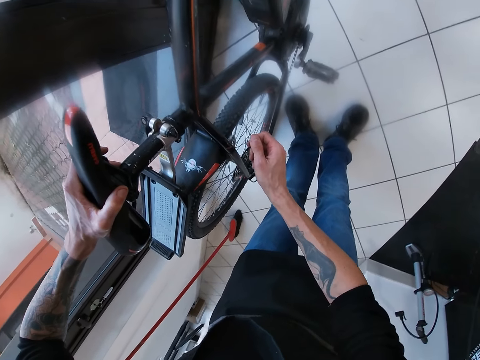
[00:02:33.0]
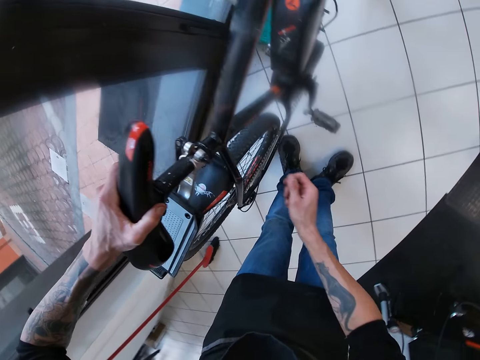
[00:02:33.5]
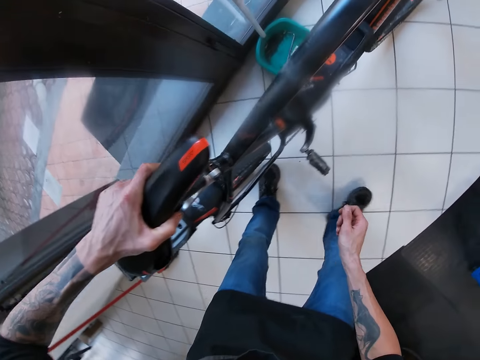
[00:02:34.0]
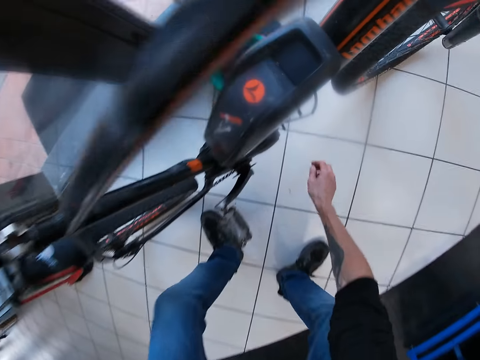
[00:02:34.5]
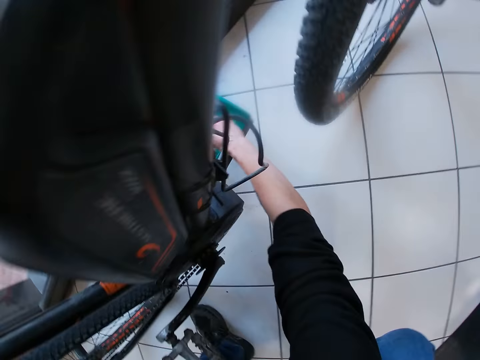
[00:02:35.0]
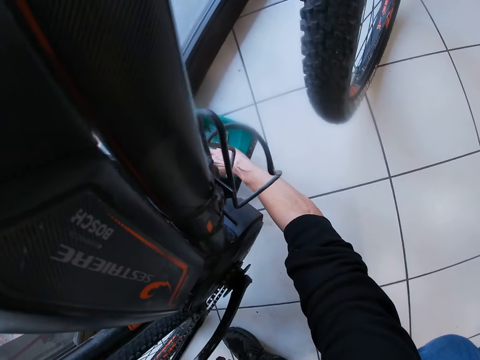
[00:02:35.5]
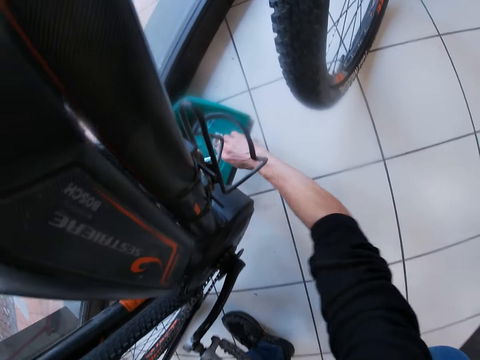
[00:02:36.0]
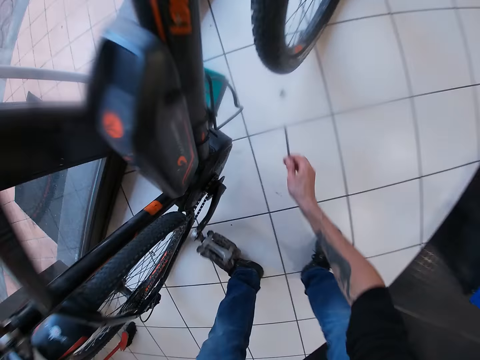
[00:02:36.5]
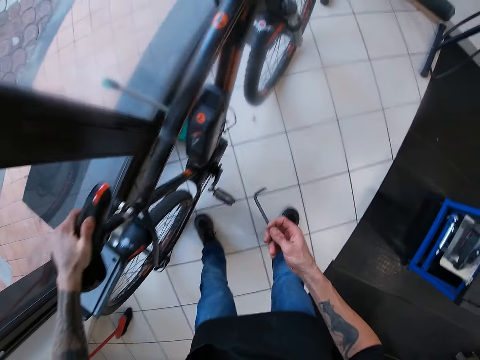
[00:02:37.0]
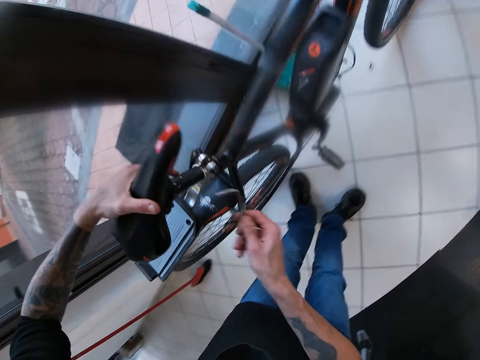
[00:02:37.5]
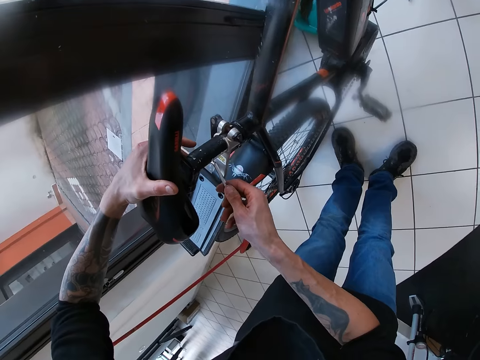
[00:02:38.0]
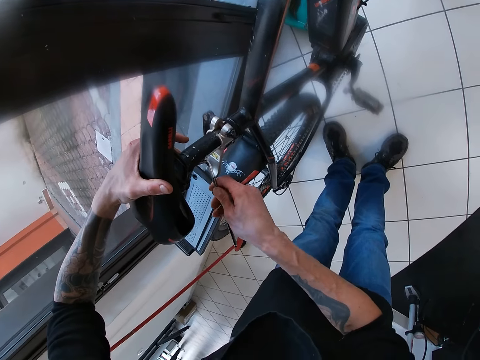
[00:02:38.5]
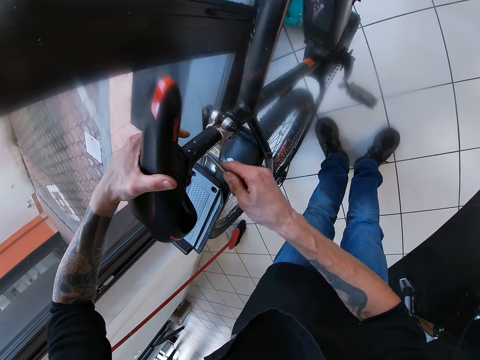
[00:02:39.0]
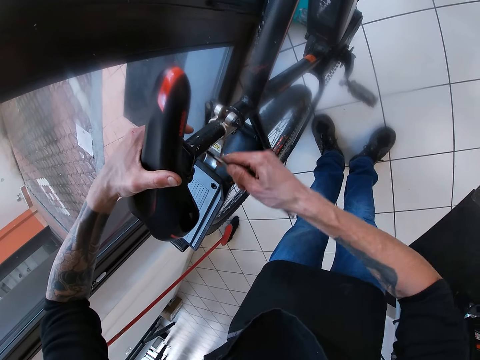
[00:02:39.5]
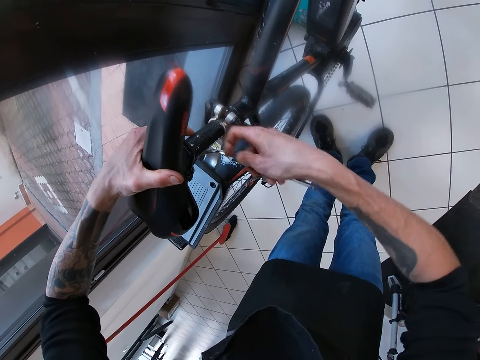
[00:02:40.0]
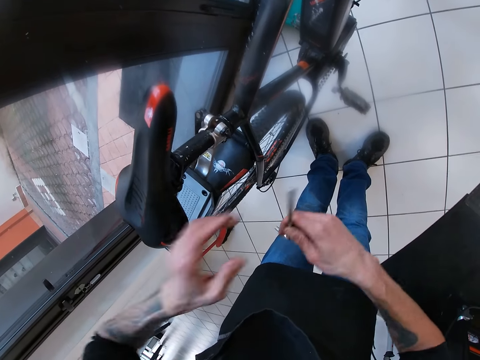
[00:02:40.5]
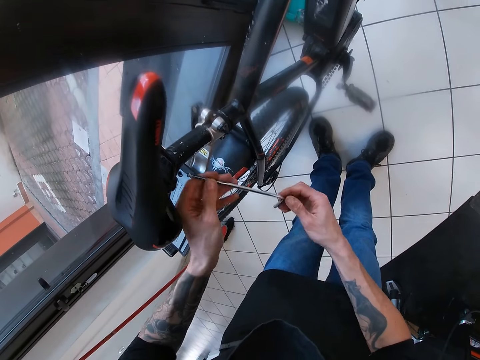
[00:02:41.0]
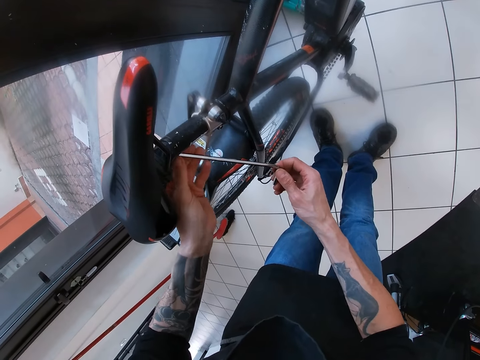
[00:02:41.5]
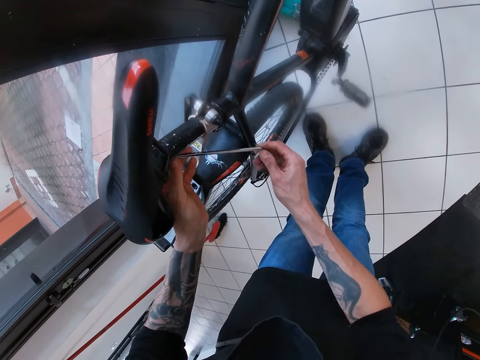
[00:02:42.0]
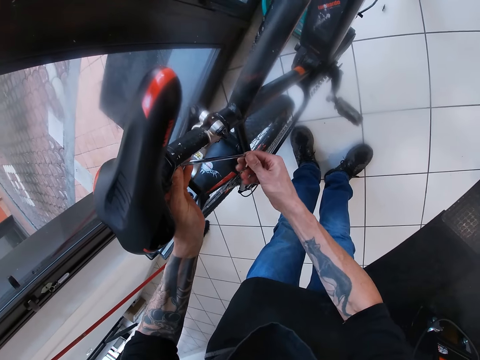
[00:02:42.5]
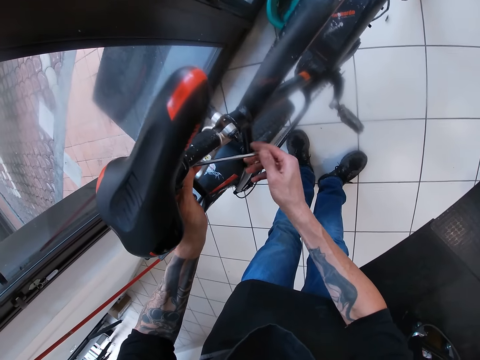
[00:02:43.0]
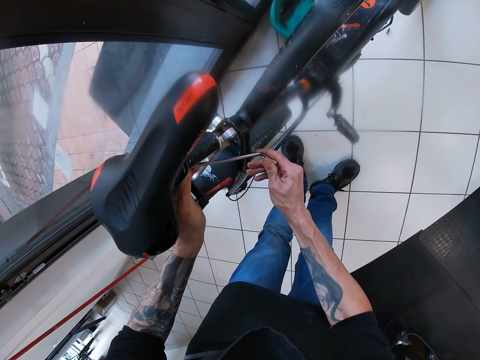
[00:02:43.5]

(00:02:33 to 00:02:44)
The camera wearer squats. He picks up the wrench from the floor with his right hand. He hits the l type wrench on the floor. He stands up. He screws the bicycle seat with the wrench in his right hand. He places the l type wrench on a part of the seat. He adjusts the screws on the seat with the l type wrench. He adjusts the wrench with his hands. He screws the bicycle seat with the wrench in his hands.

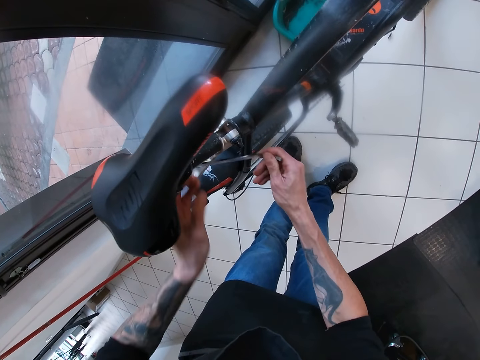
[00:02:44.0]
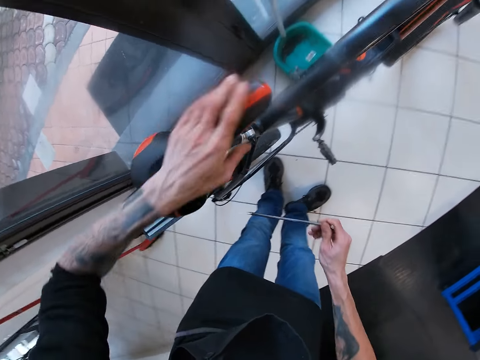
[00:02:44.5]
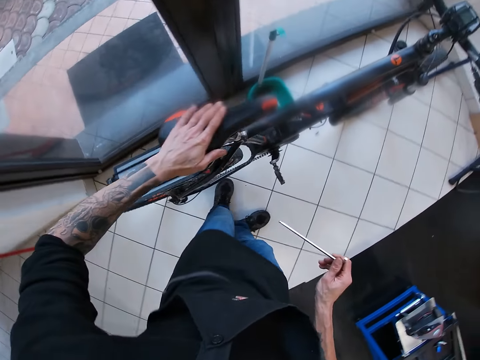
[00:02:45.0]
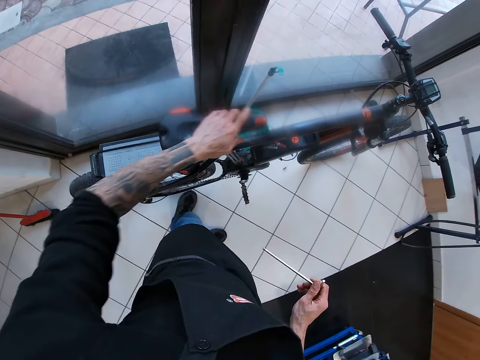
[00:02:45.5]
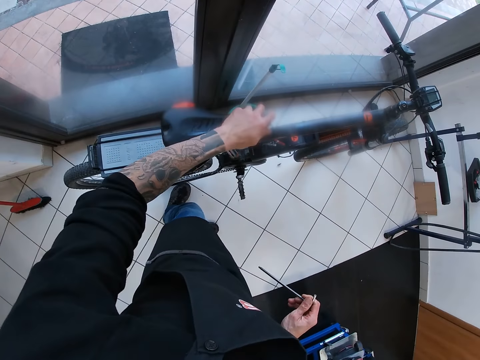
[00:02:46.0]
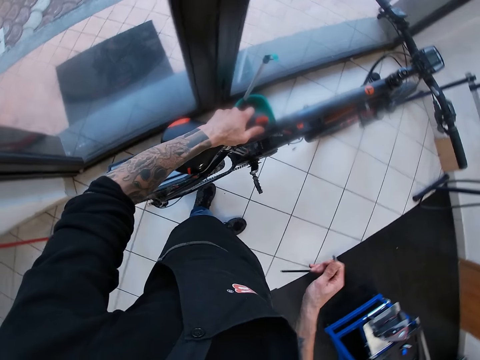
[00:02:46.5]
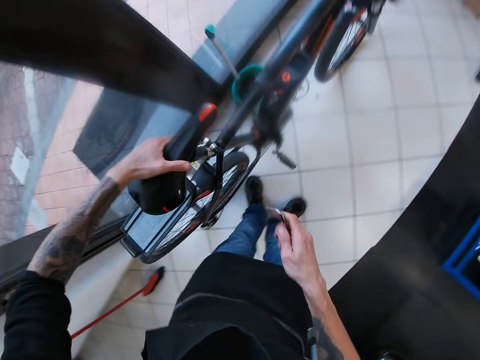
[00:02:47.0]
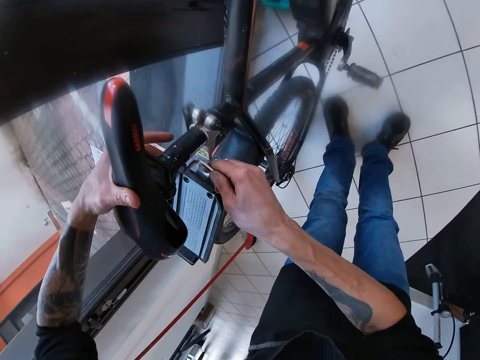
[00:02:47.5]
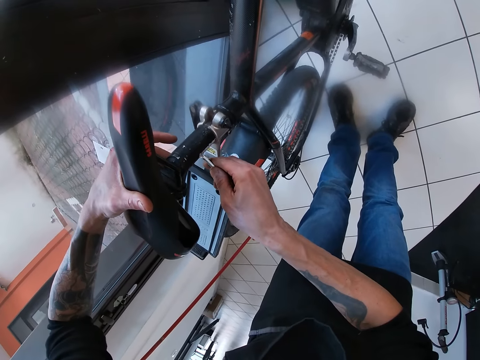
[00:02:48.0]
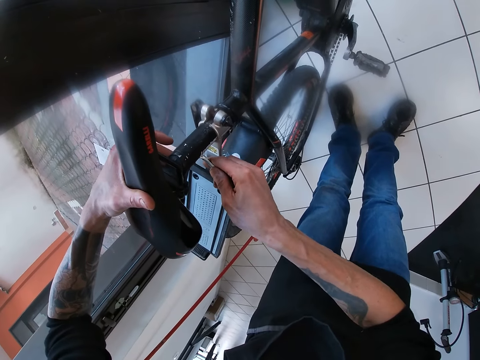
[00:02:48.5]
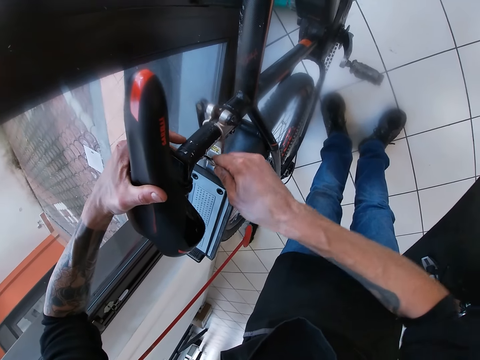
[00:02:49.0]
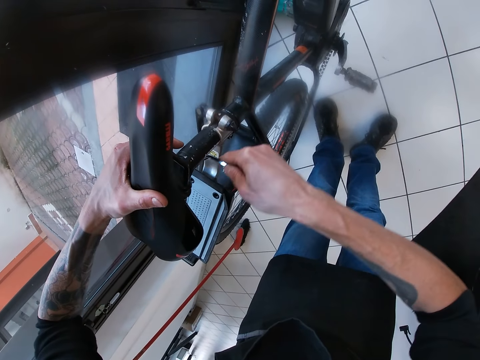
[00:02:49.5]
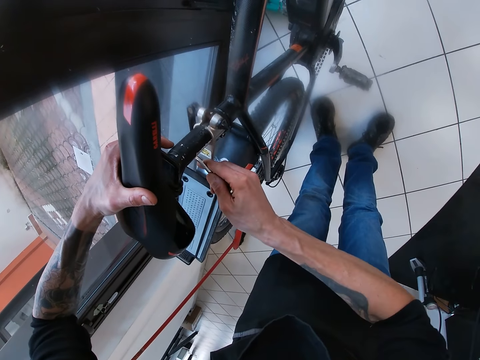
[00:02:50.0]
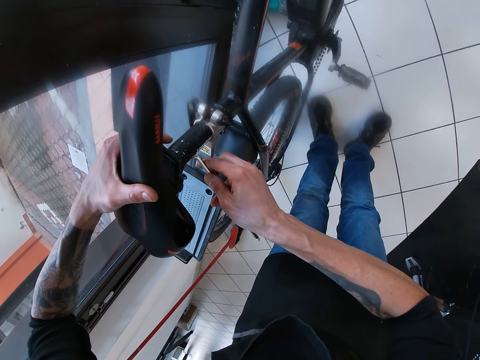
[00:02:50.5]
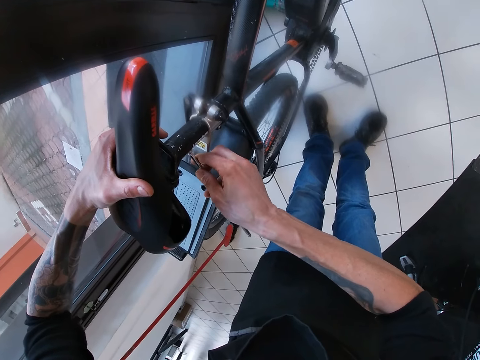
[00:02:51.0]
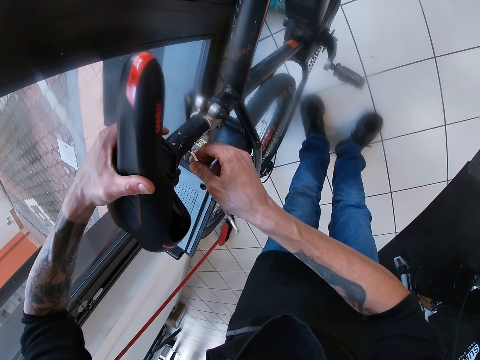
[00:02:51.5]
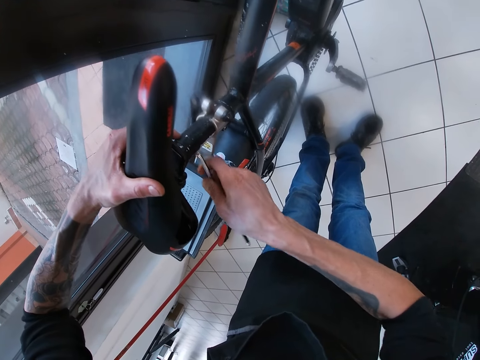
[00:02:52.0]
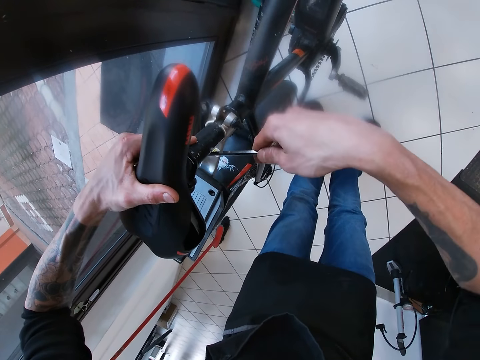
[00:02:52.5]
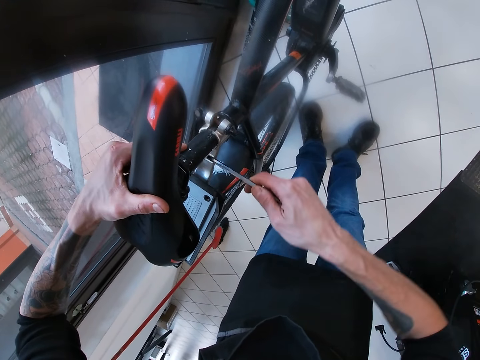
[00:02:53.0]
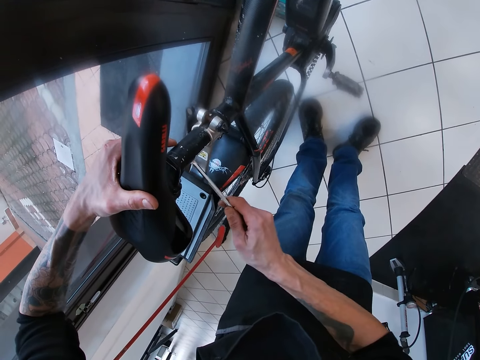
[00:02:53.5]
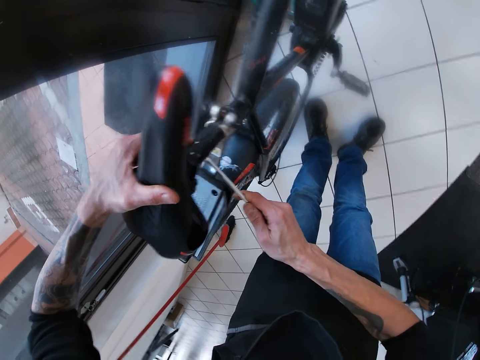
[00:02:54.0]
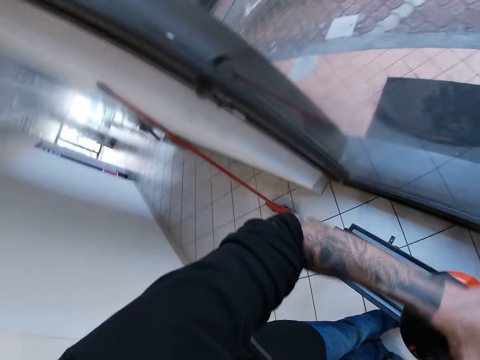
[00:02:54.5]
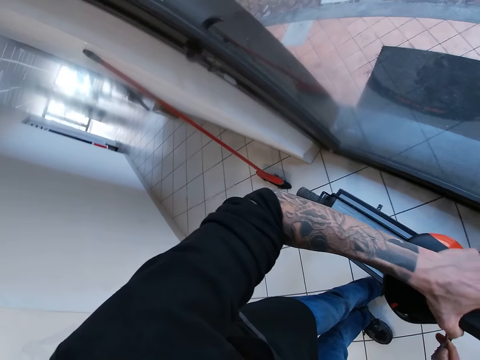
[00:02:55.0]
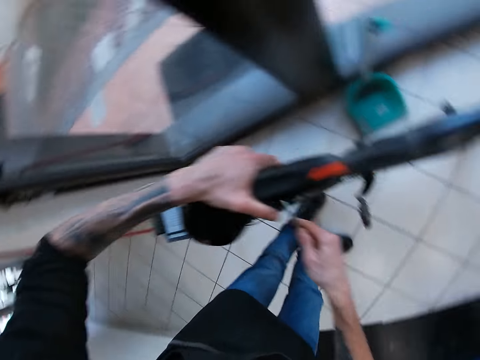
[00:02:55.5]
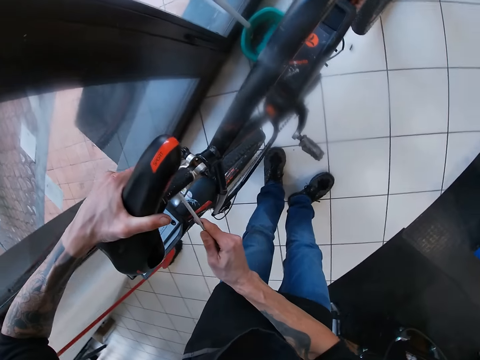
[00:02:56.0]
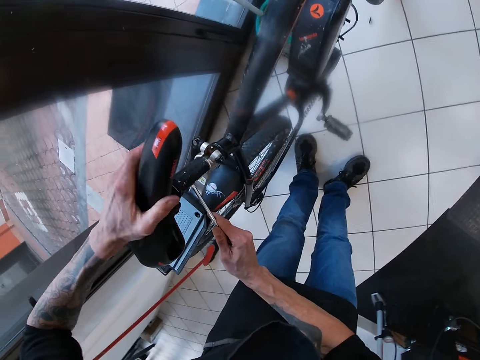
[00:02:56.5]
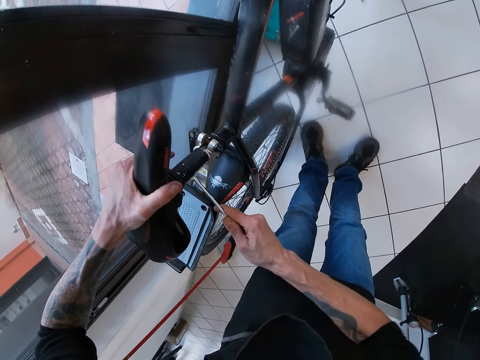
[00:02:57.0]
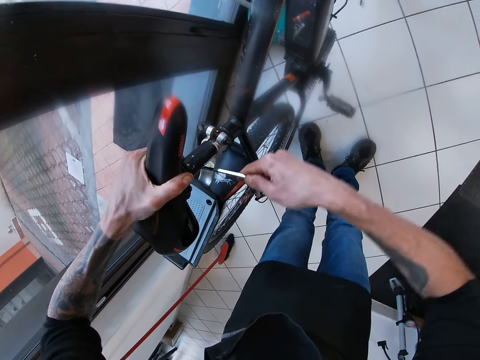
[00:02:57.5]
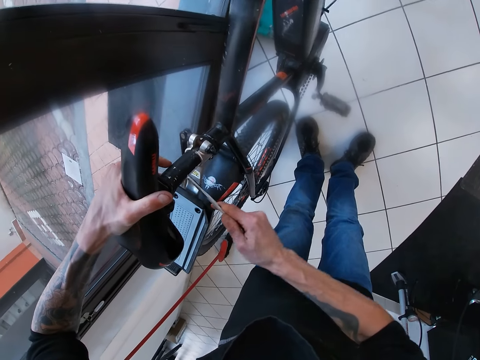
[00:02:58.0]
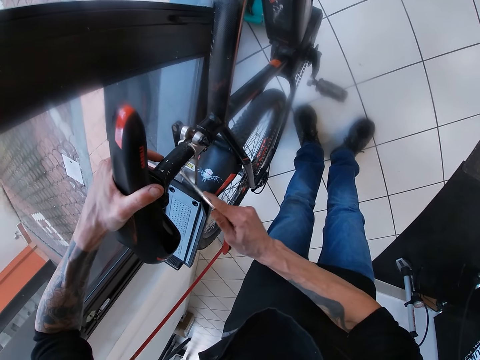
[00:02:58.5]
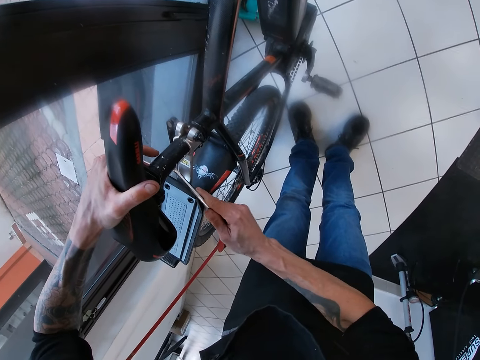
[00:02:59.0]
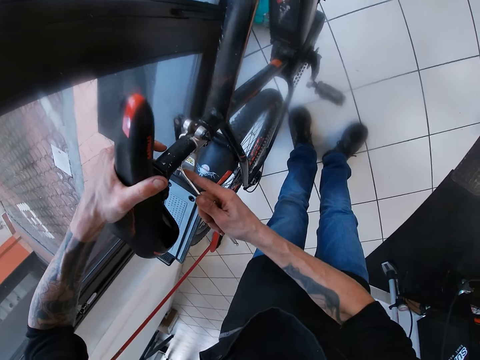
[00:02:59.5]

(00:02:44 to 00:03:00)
The camera wearer moves his left hand on the bicycle seat. He wipes the seat with his hand. He bends towards the bike. He screws the bicycle seat with the wrench in his right hand. He places the l type wrench on a part of the seat. He adjusts the screws on the seat with the l type wrench. He turns towards the door. He turns towards the bike. He adjusts the screws on the seat with the l type wrench.
